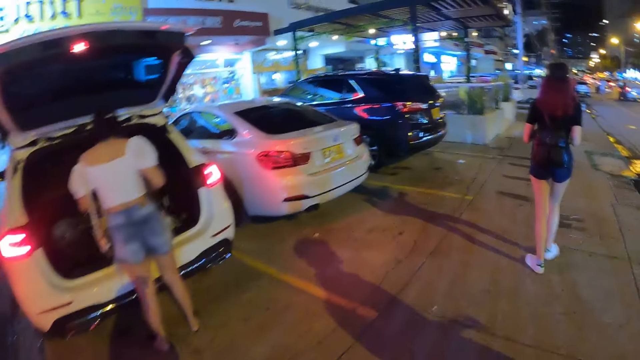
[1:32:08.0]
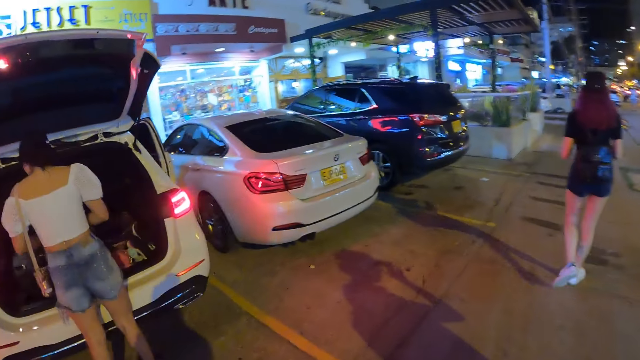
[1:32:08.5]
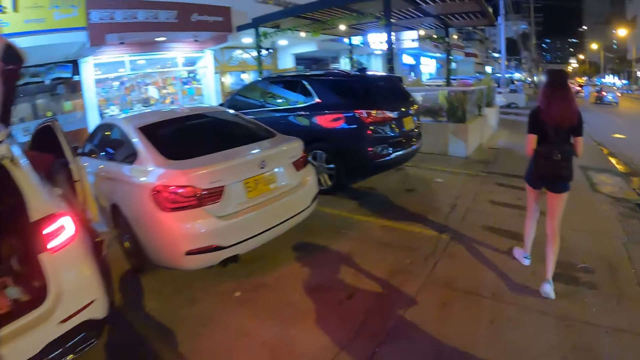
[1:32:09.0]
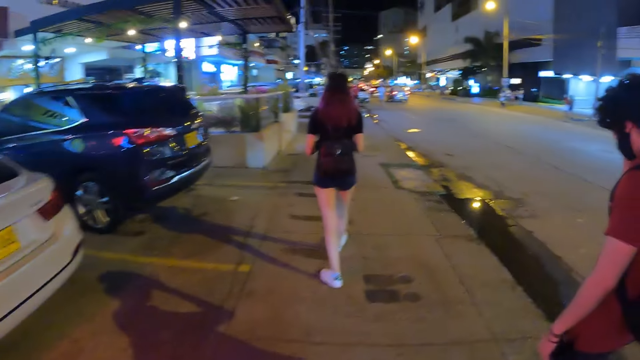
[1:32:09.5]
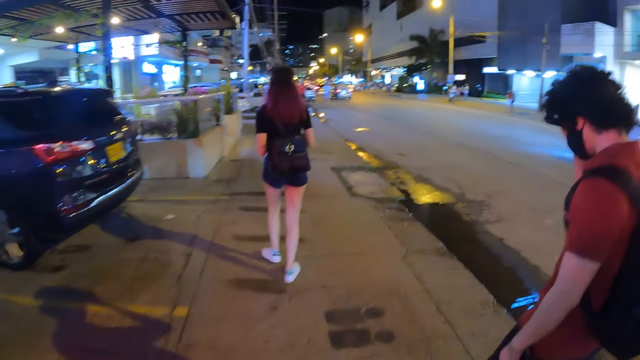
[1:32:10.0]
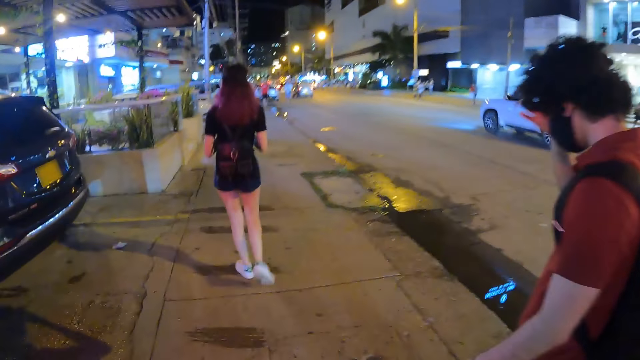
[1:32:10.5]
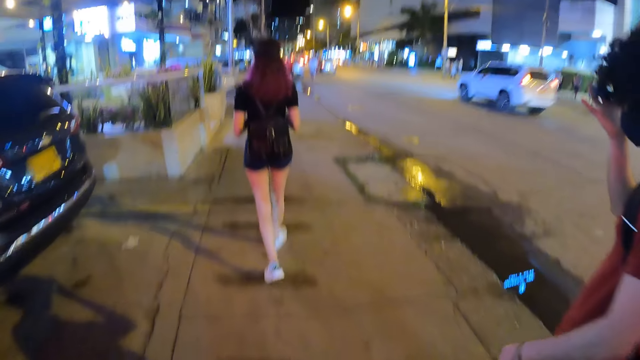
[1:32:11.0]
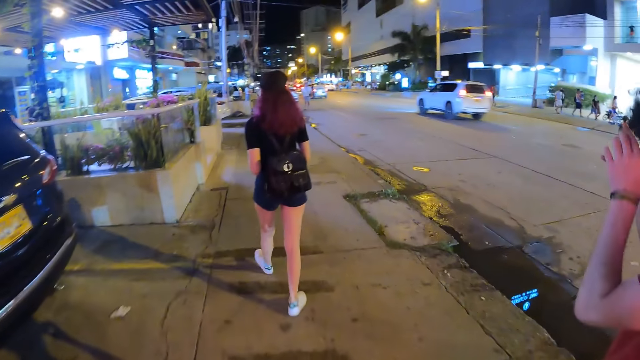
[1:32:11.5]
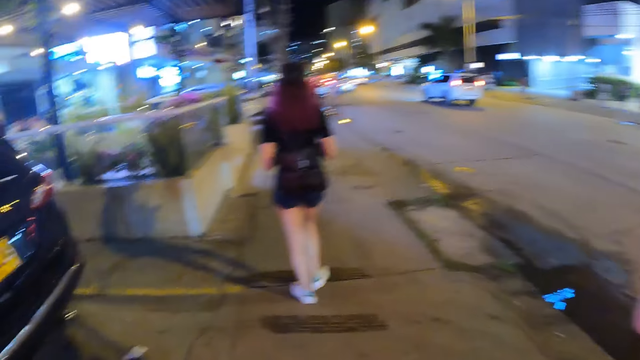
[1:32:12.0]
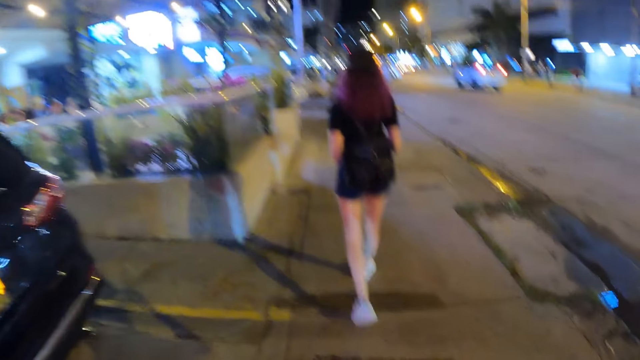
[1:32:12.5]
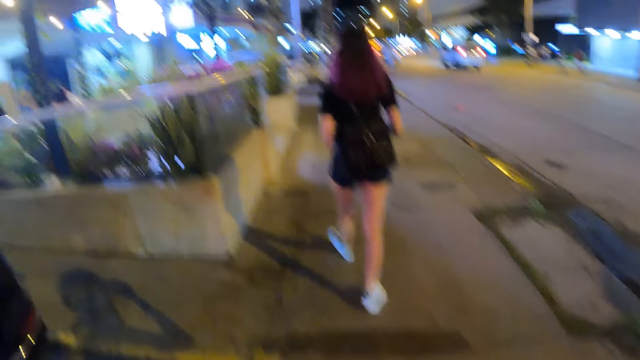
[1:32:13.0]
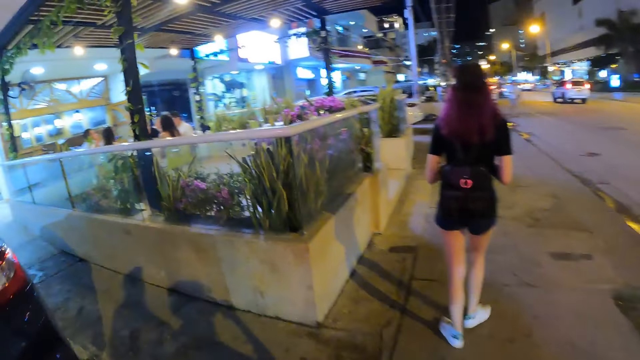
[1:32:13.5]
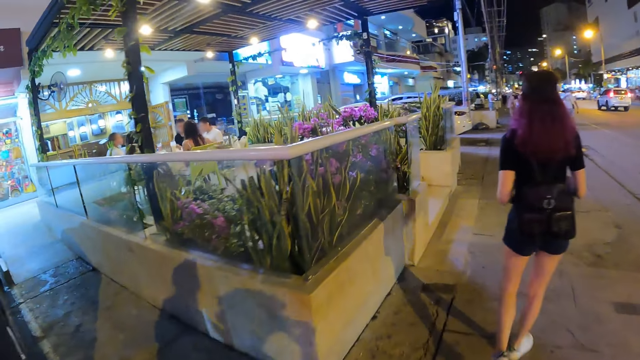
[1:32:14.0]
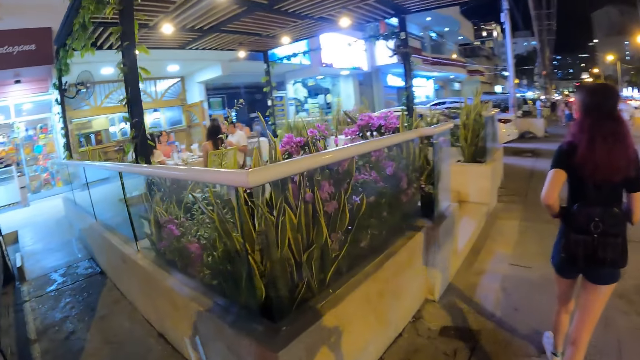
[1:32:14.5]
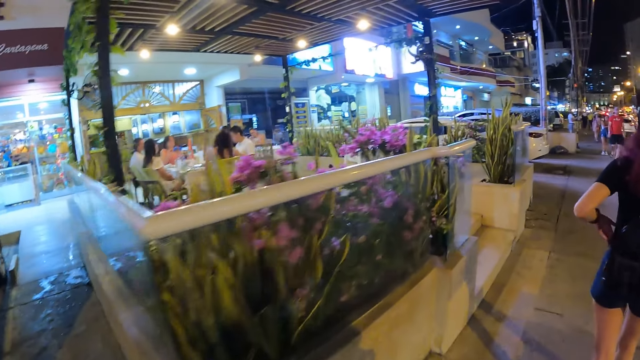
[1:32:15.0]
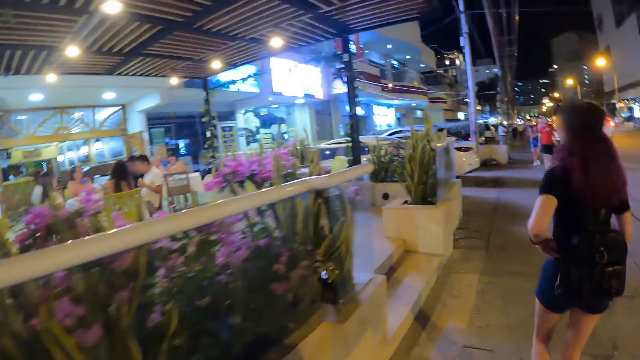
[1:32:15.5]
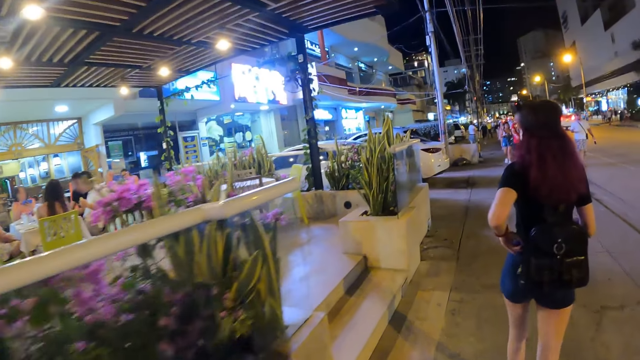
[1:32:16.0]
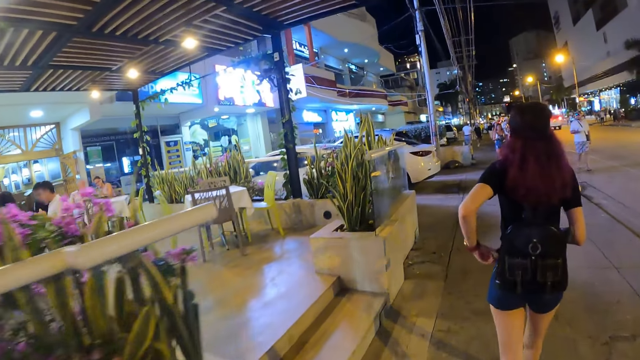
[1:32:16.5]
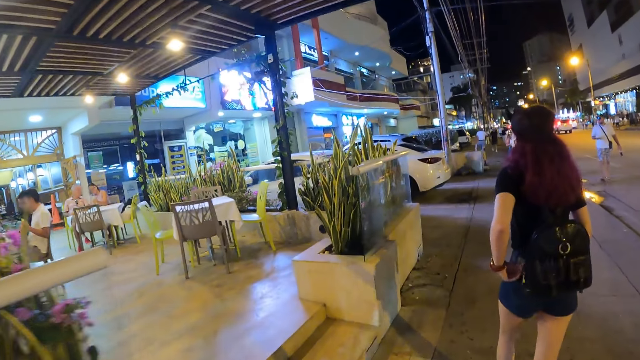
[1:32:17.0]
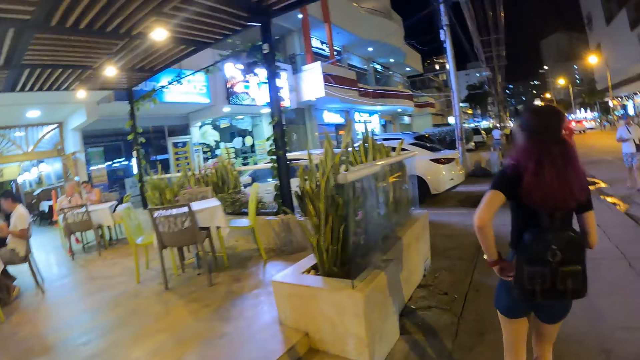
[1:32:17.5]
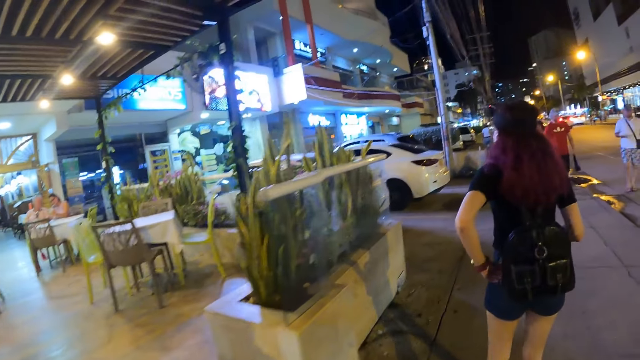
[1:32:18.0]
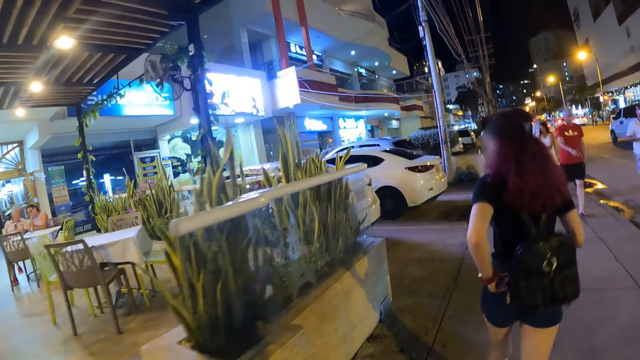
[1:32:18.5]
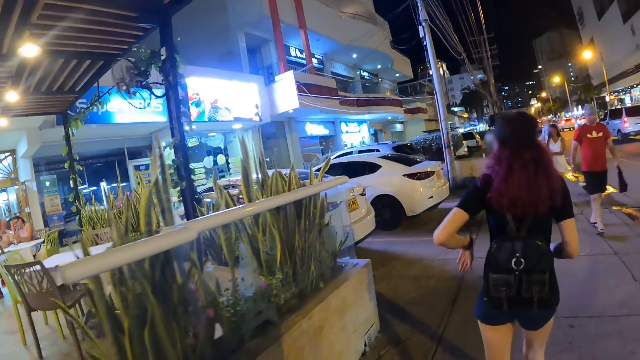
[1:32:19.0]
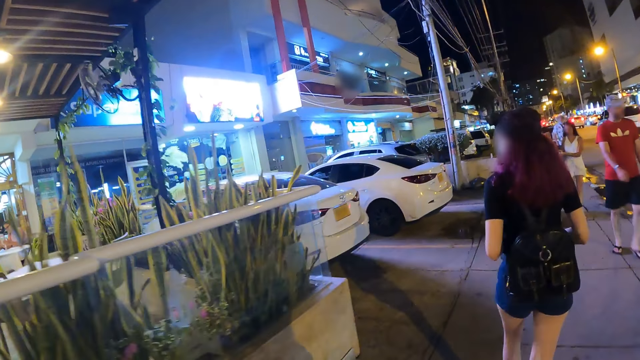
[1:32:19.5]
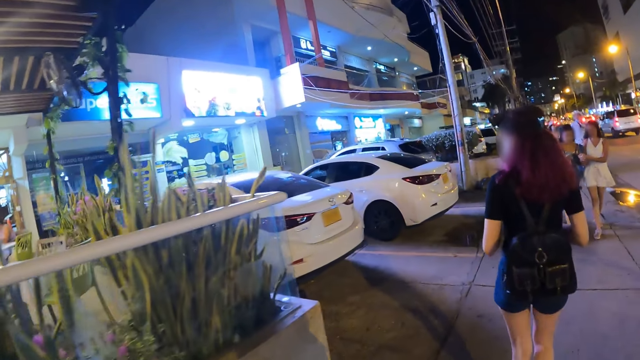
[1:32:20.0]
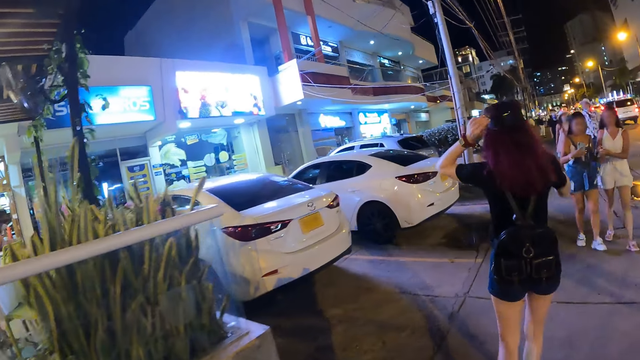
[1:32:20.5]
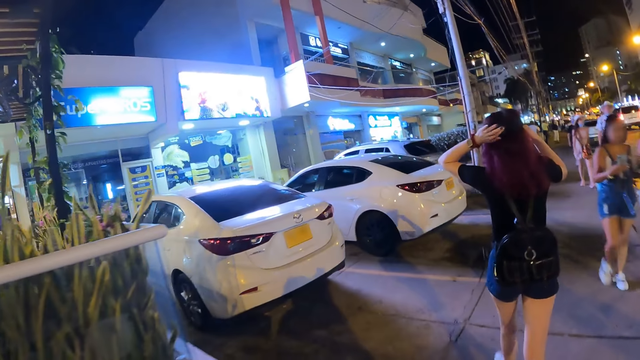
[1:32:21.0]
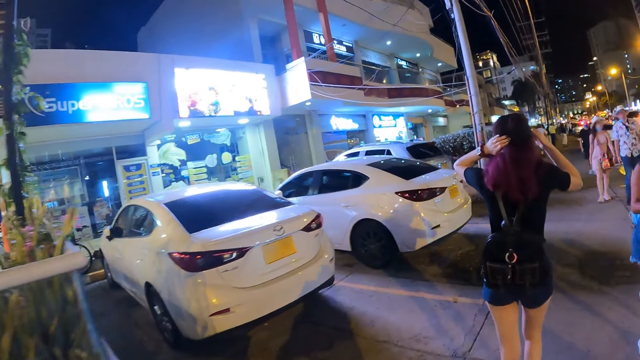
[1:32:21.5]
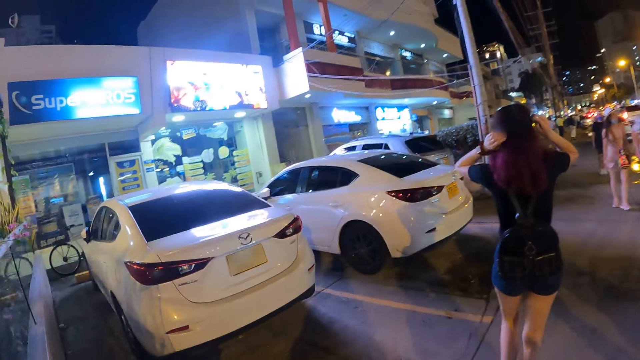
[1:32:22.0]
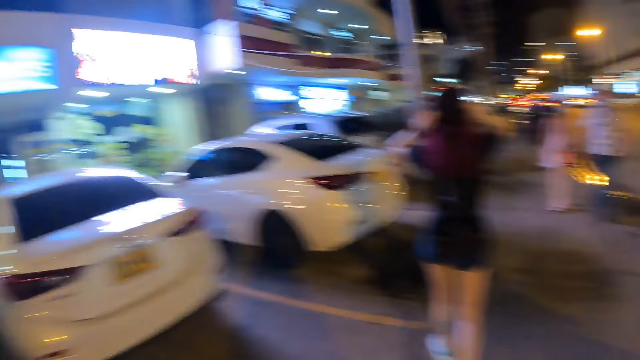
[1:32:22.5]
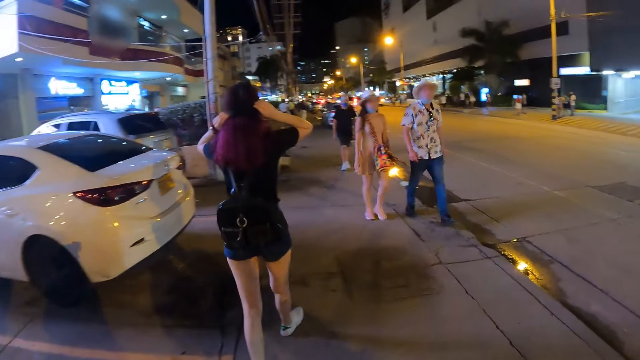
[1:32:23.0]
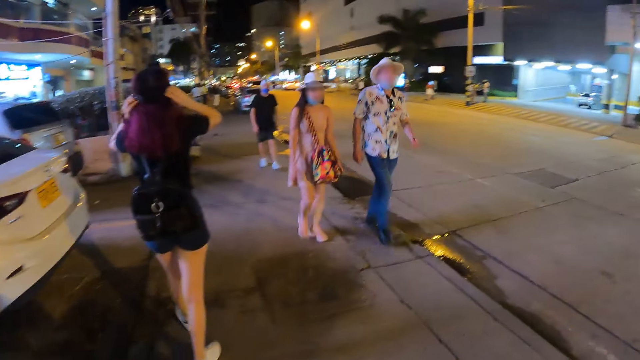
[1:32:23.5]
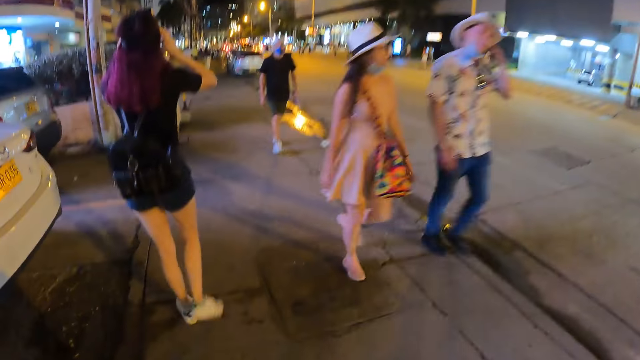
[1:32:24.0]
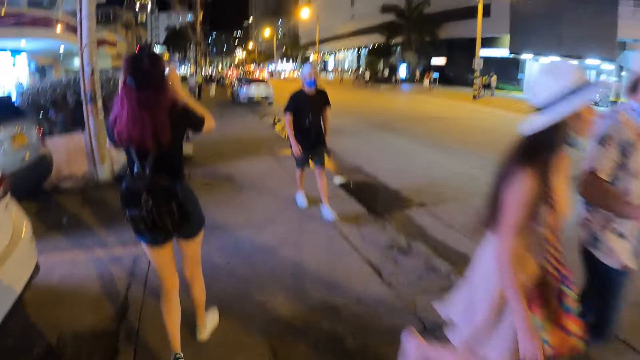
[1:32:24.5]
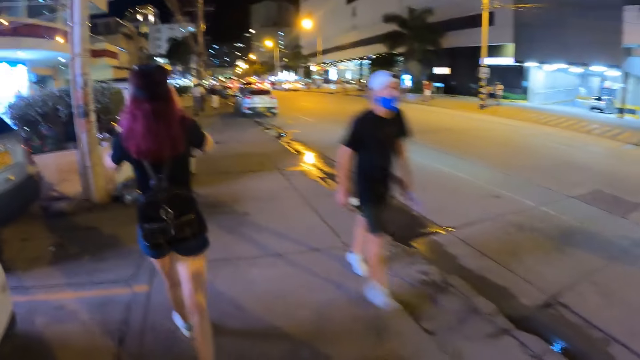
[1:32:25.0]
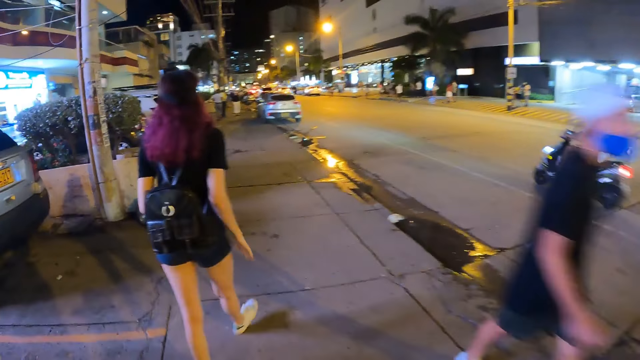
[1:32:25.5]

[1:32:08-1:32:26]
The man adjusts his camera with his right hand. The man adjusts his camera with both hands. The woman adjusts her belt with her left hand. The woman adjusts her camera with both hands.
